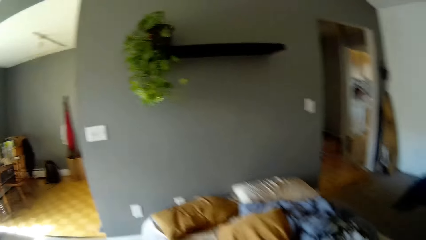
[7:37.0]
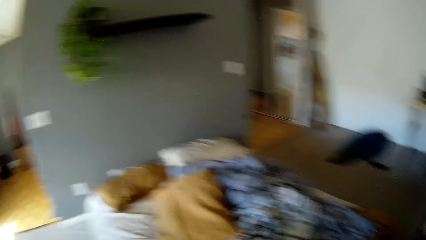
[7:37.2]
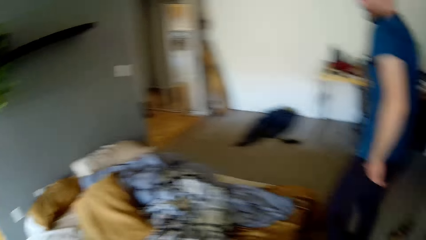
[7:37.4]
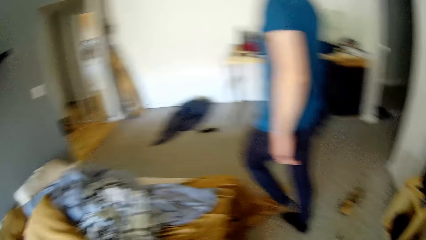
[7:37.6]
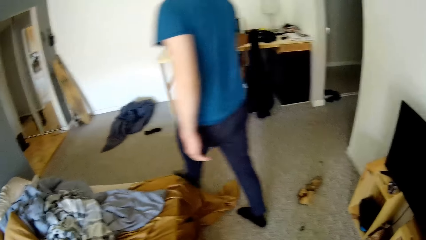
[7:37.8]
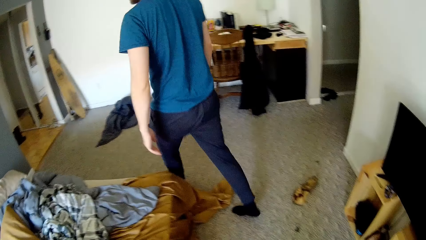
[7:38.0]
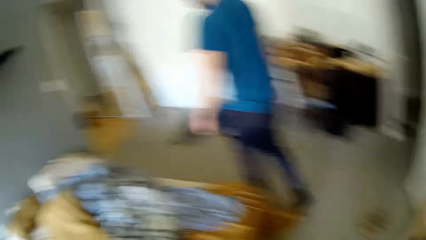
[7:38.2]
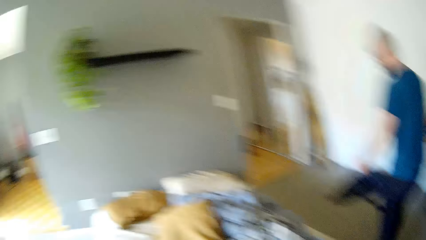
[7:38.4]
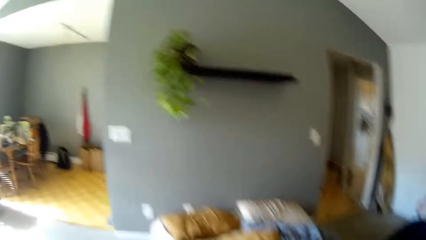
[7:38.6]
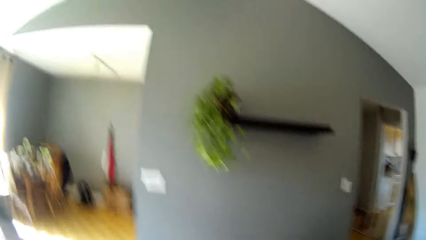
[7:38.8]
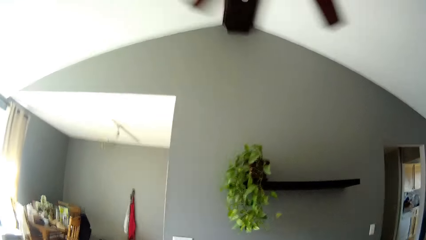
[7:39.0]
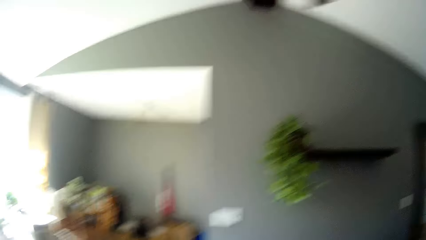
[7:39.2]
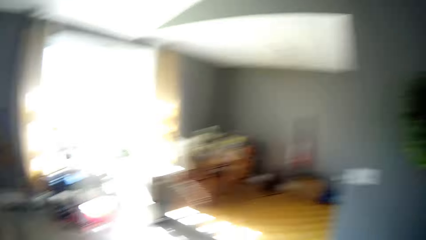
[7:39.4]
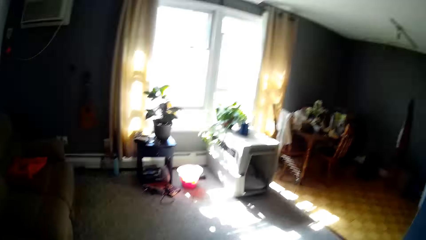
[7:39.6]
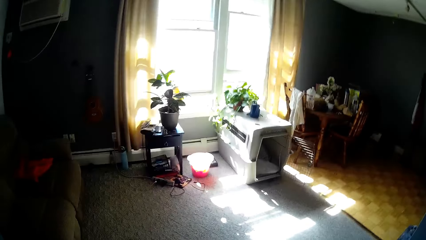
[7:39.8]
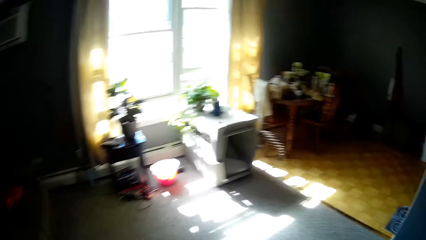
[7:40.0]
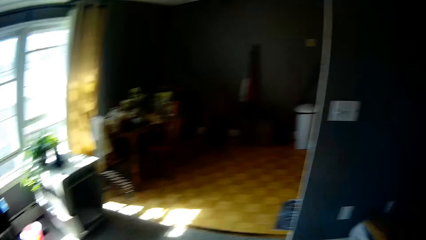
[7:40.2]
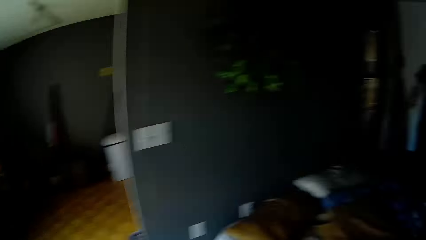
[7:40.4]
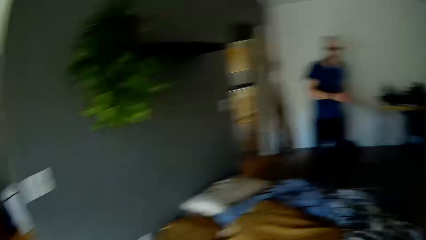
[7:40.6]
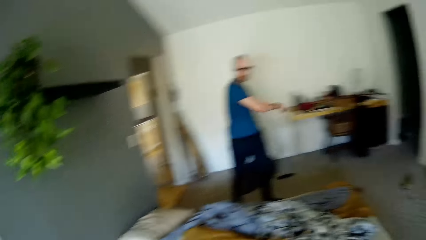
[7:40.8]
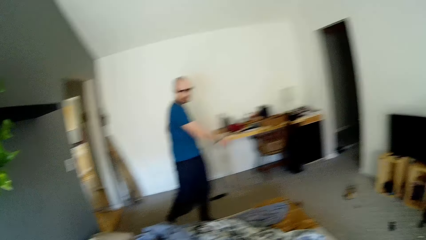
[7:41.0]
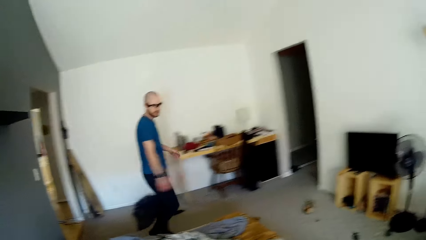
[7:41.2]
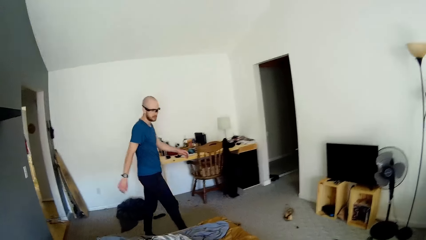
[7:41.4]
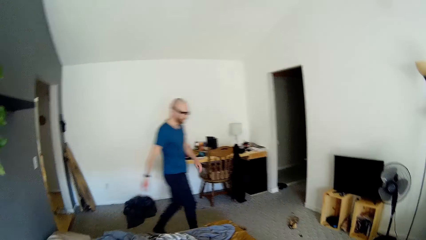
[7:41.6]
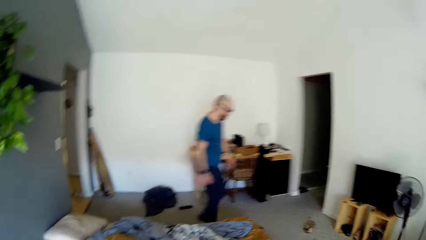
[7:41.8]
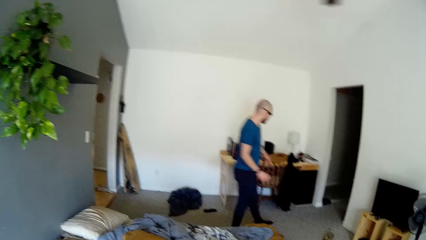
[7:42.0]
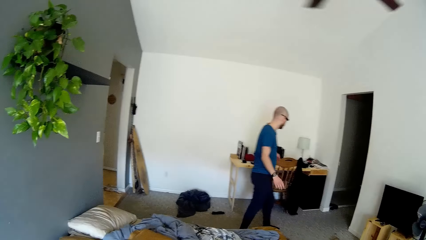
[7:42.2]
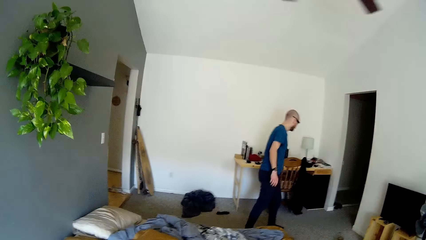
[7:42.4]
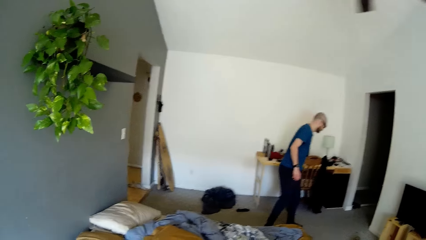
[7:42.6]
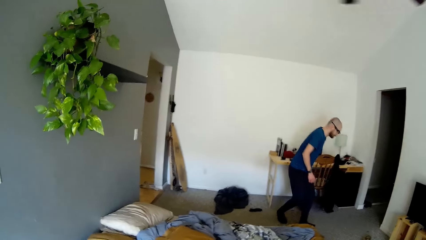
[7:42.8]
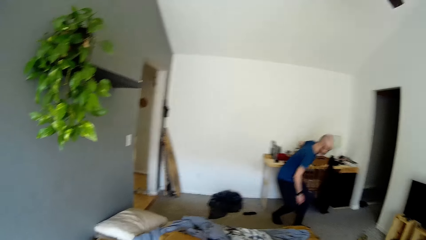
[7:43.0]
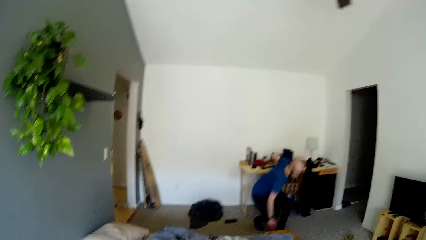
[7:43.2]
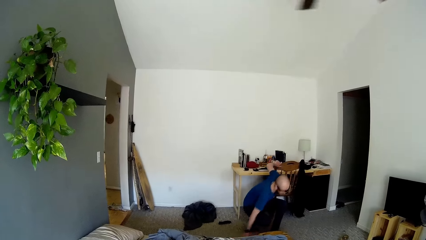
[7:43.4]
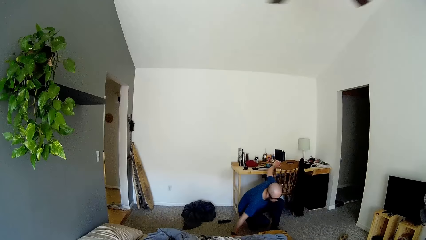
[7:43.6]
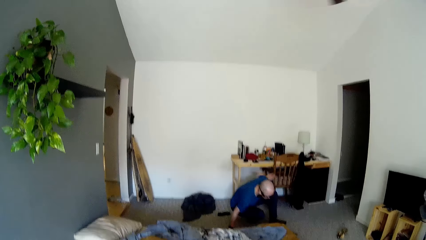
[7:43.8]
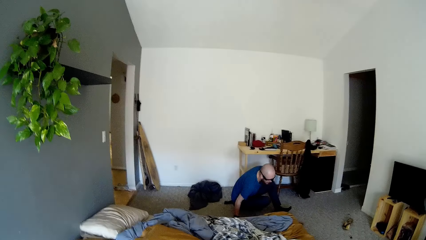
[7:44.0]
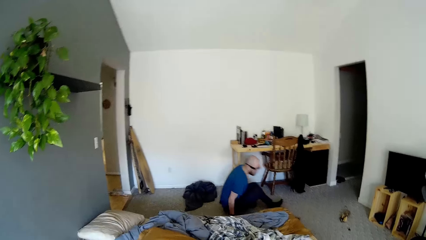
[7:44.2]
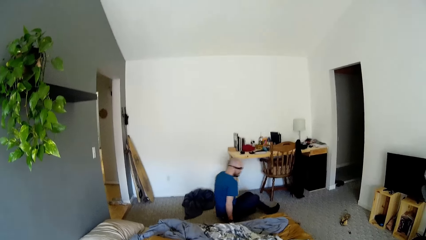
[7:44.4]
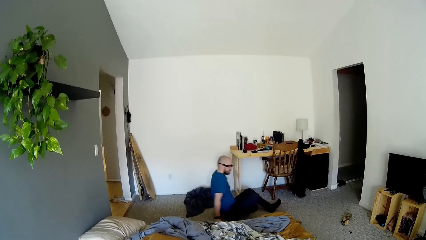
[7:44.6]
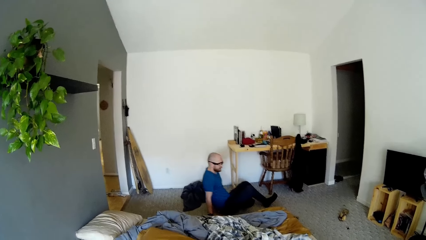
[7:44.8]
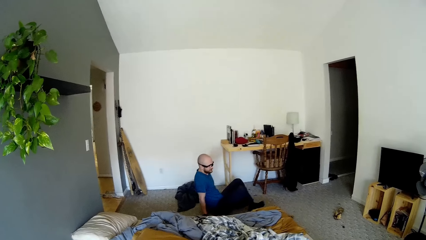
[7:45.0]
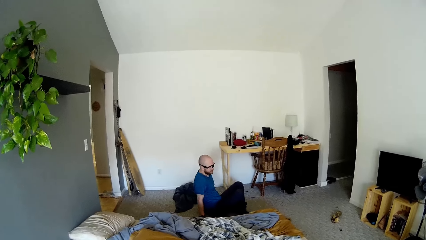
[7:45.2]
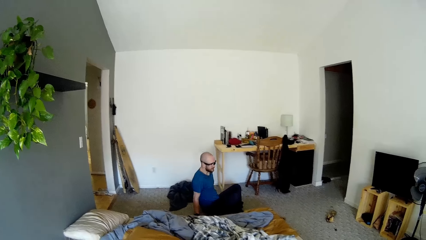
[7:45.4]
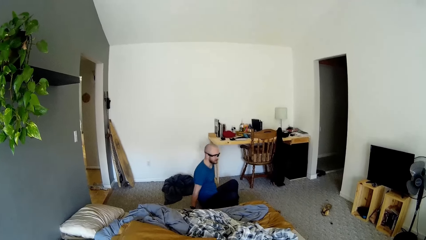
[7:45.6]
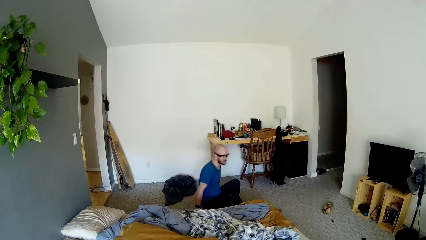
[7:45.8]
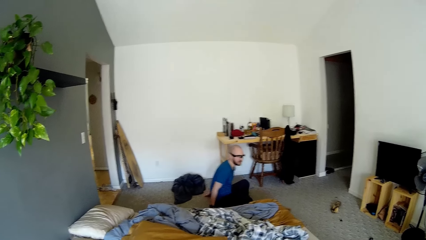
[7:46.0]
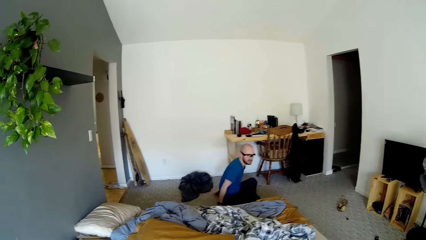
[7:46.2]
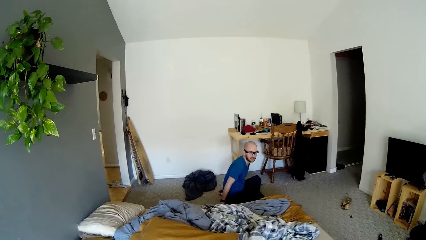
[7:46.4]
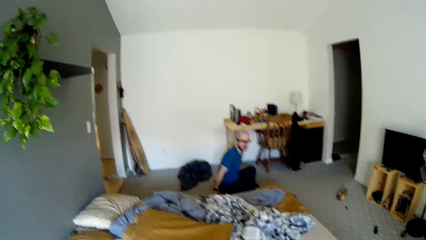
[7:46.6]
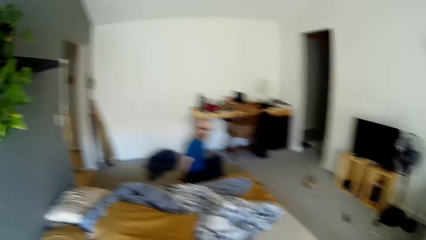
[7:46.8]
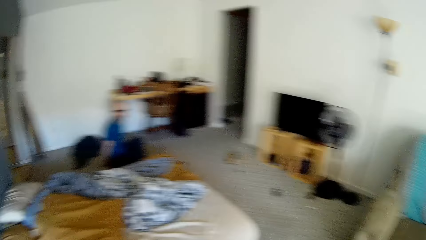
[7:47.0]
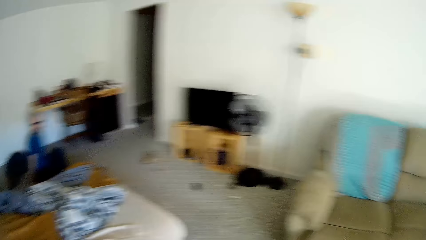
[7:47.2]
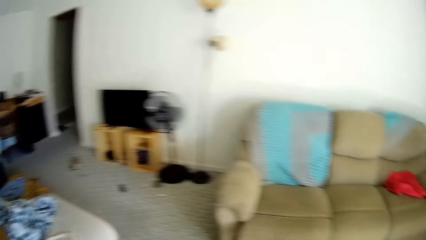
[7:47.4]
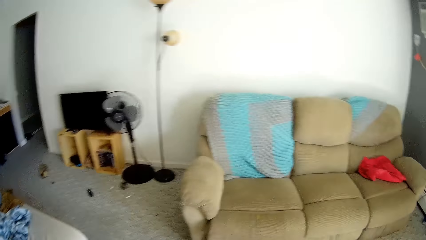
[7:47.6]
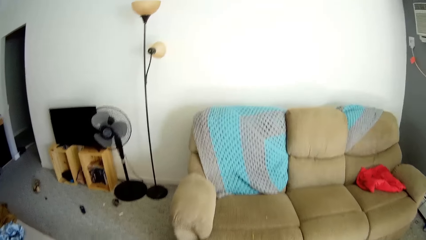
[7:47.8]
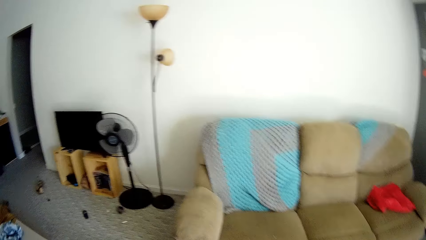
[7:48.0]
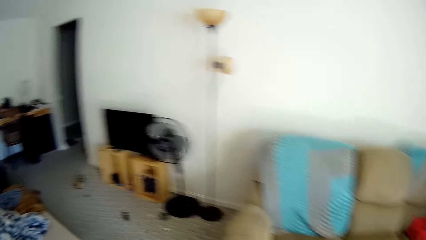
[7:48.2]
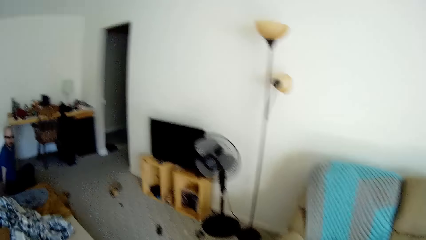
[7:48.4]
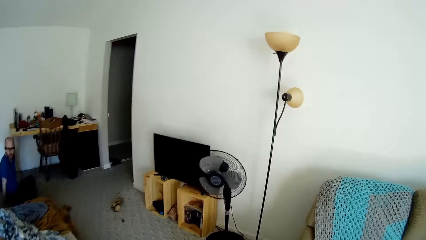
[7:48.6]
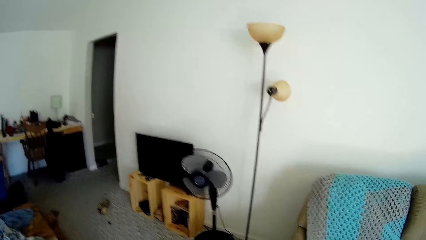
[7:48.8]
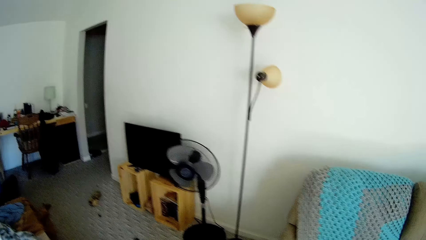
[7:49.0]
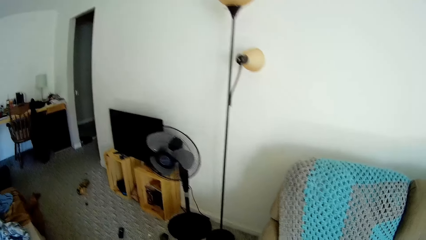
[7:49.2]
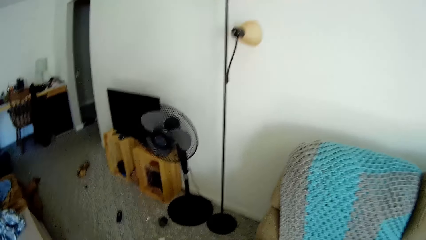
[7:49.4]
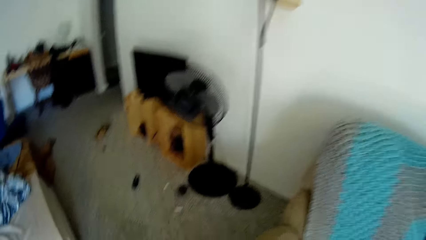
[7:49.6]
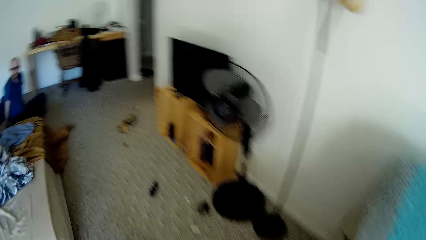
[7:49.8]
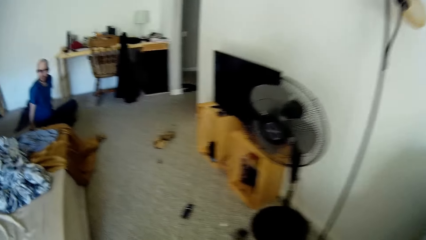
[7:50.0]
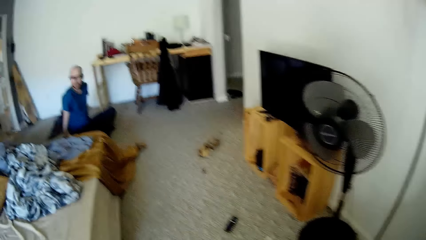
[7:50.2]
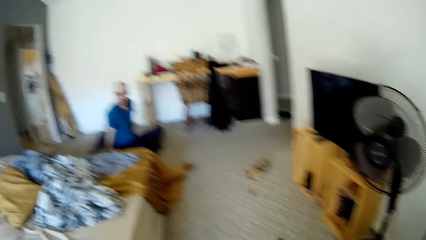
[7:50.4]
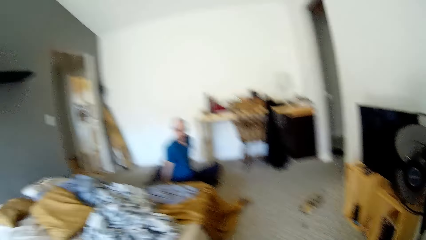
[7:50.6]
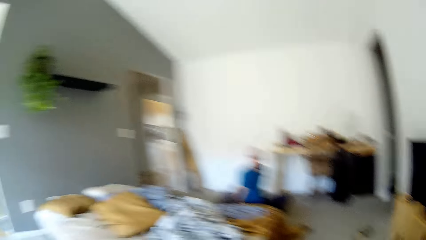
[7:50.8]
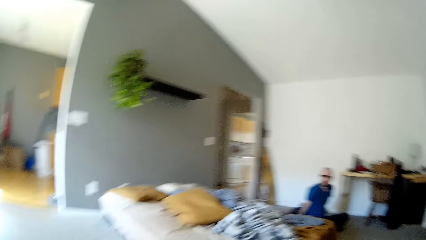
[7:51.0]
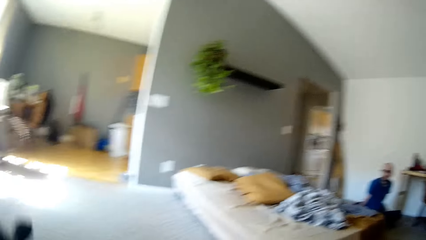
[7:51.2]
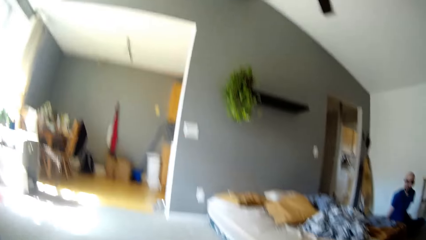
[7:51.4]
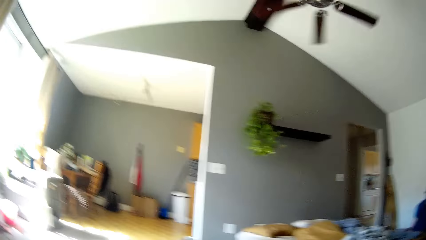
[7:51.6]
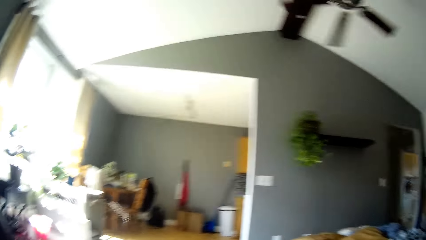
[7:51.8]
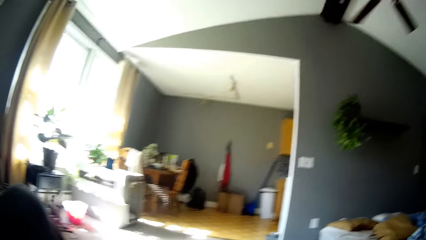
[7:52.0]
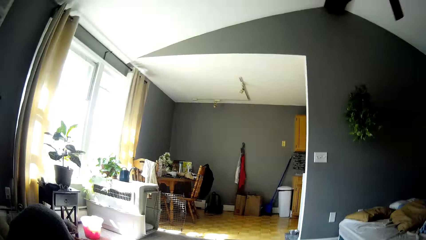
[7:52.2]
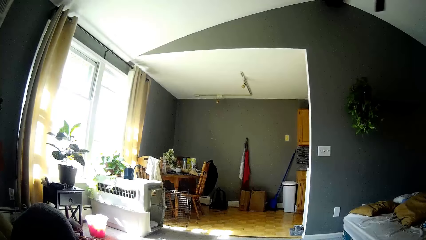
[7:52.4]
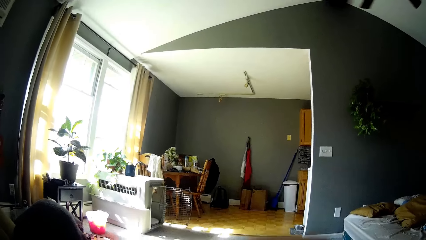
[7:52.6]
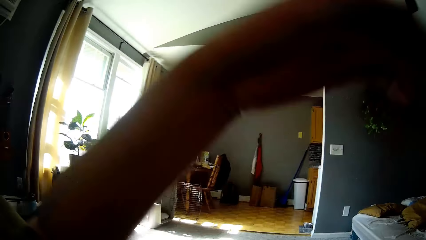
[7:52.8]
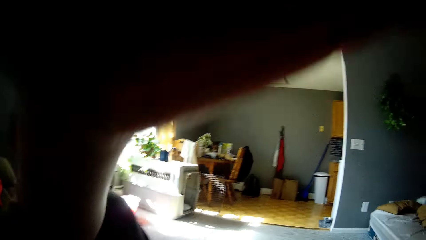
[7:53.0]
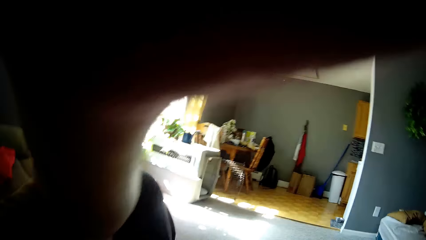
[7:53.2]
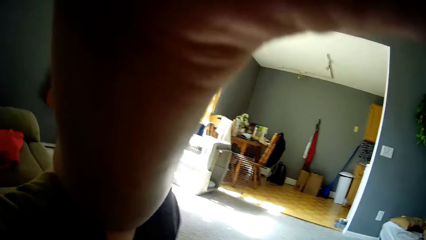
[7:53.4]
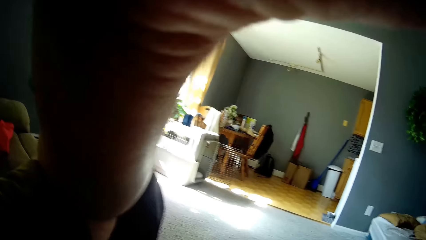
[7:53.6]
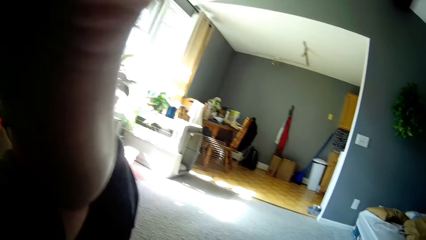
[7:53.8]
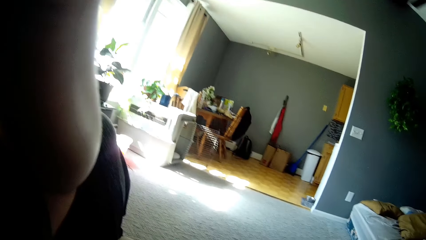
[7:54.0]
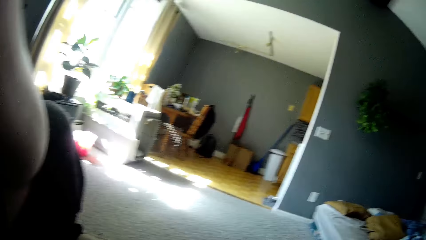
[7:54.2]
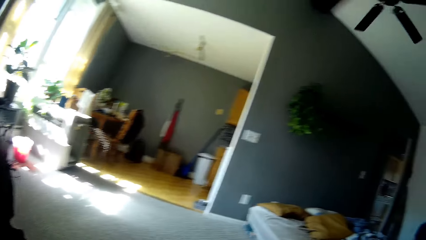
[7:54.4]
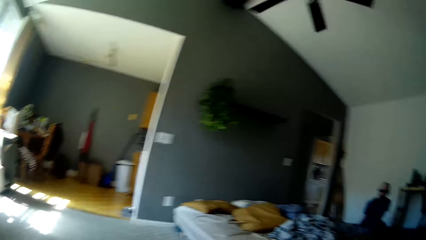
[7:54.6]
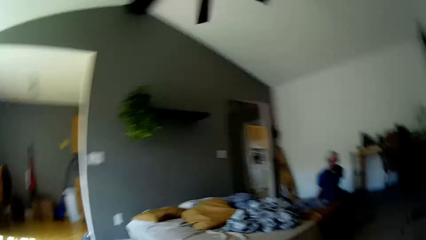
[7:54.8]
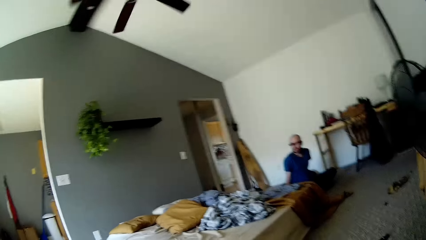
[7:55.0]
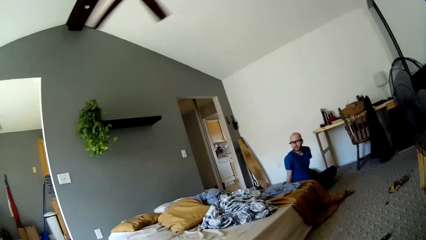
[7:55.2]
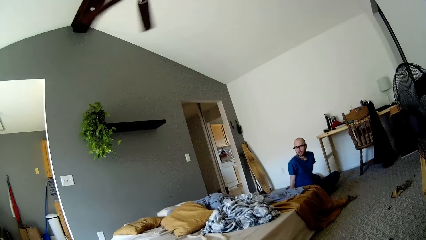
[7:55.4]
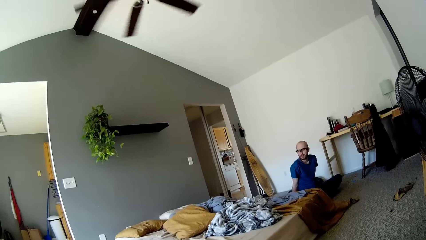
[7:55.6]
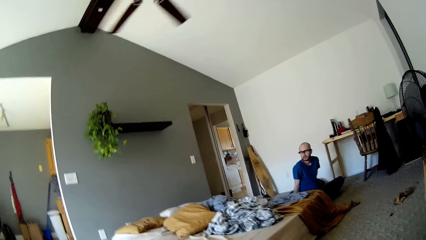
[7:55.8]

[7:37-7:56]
A man walks to the other side of the bed. The camera wearer looks around. The man sits on the ground. The camera wearer walks towards the chair. She adjusts her glasses with her left hand.
